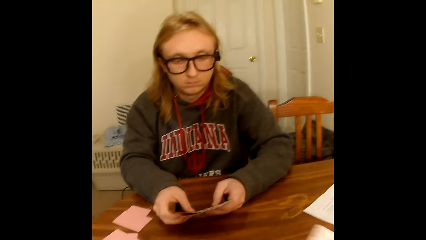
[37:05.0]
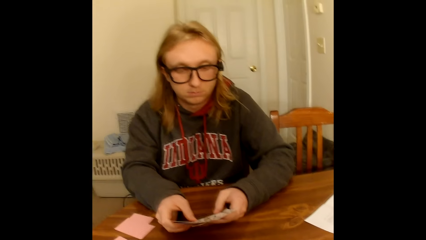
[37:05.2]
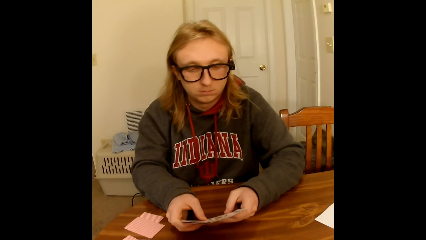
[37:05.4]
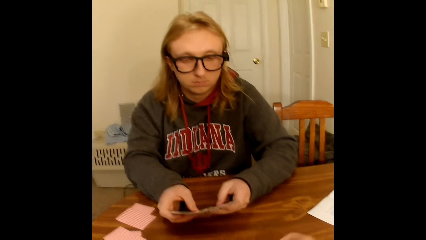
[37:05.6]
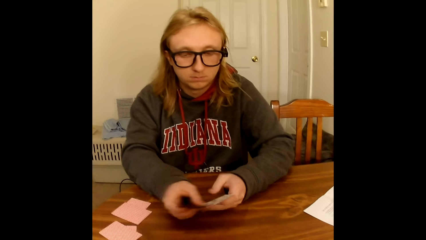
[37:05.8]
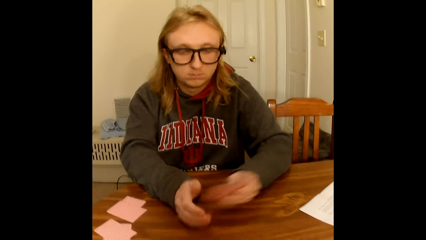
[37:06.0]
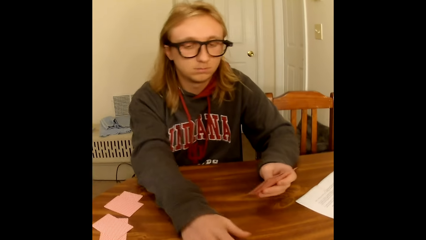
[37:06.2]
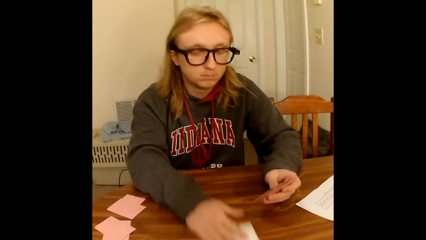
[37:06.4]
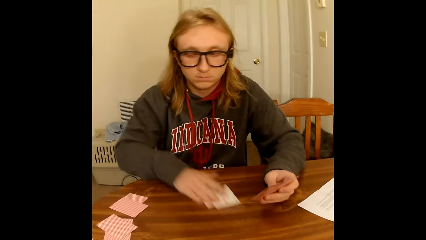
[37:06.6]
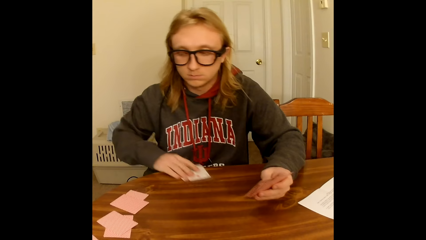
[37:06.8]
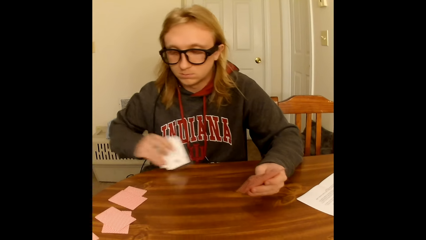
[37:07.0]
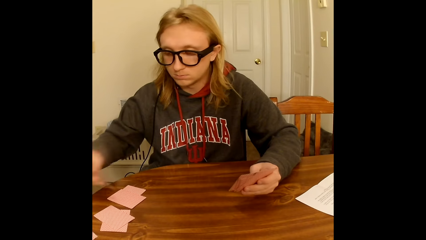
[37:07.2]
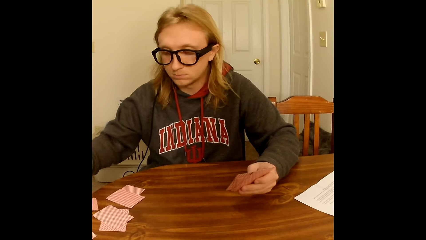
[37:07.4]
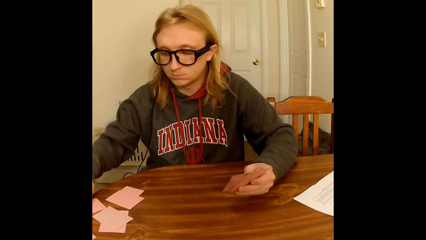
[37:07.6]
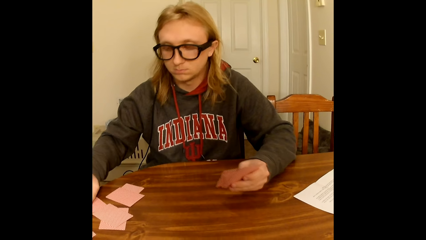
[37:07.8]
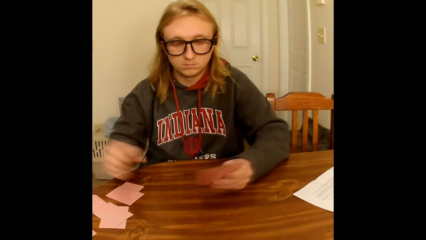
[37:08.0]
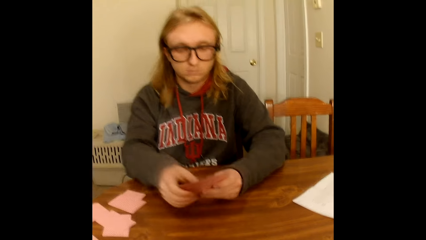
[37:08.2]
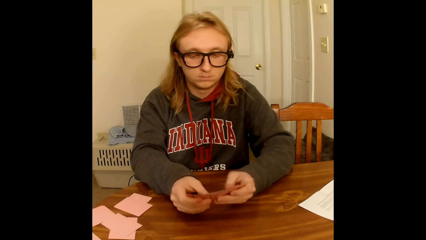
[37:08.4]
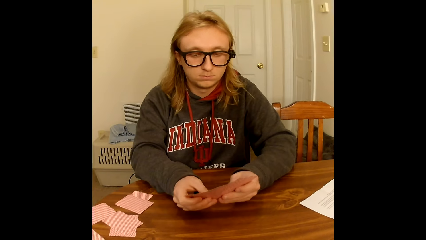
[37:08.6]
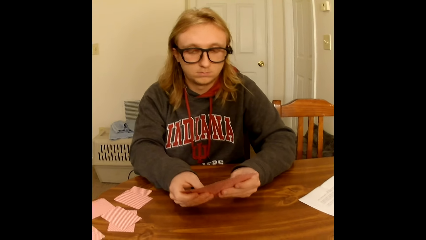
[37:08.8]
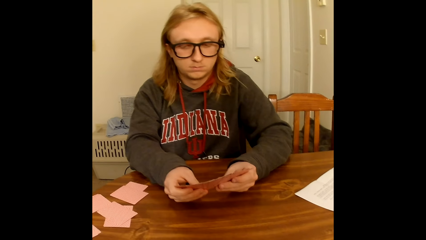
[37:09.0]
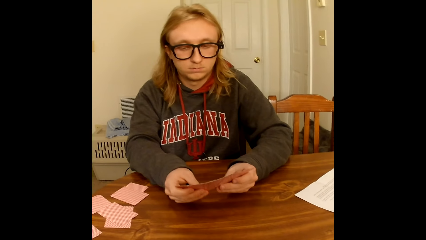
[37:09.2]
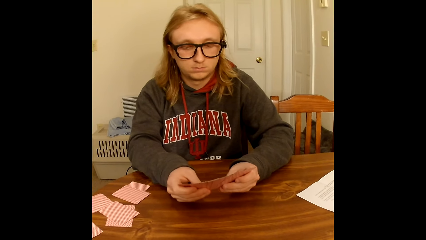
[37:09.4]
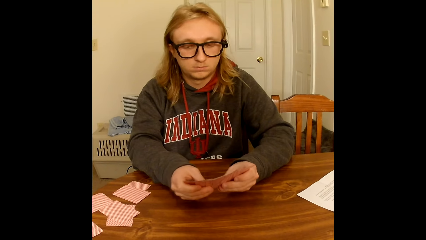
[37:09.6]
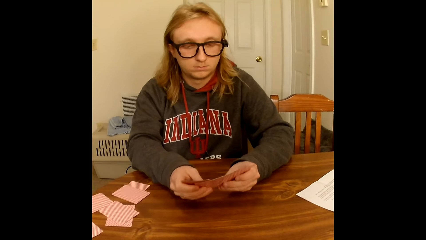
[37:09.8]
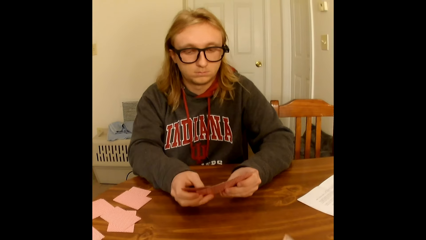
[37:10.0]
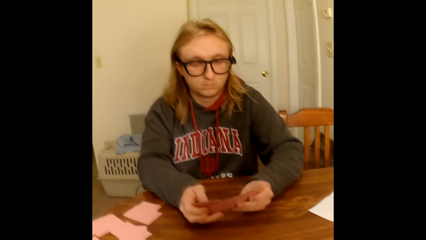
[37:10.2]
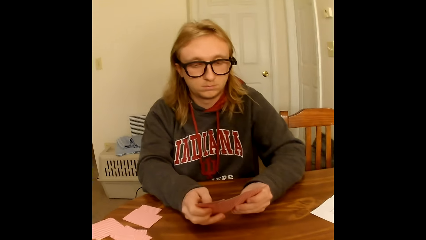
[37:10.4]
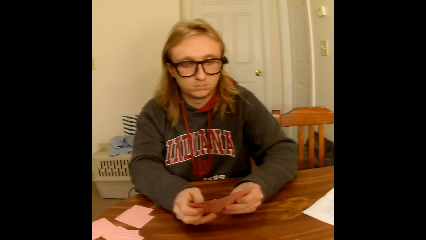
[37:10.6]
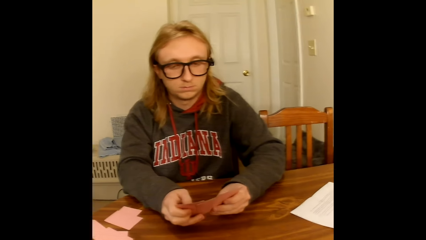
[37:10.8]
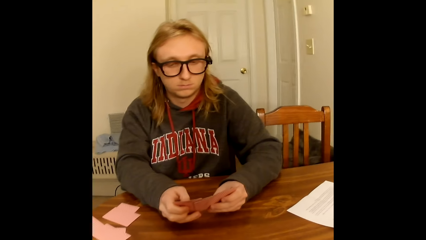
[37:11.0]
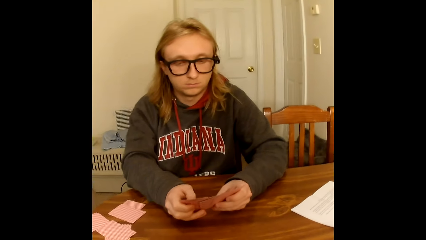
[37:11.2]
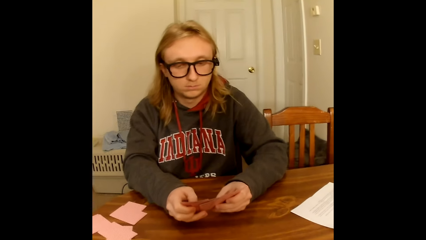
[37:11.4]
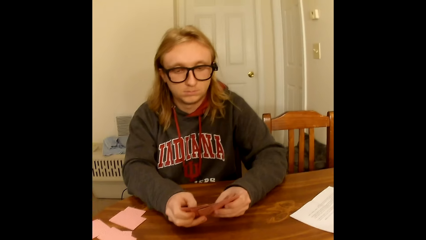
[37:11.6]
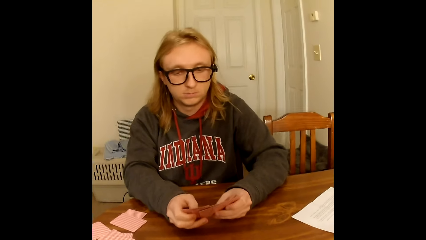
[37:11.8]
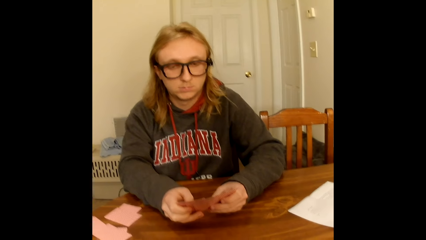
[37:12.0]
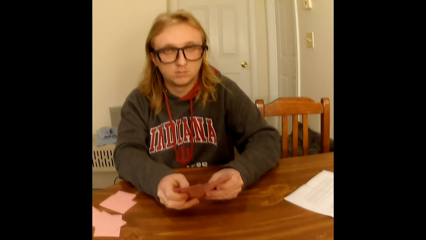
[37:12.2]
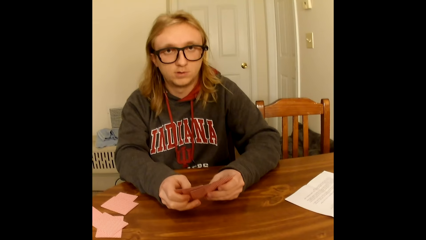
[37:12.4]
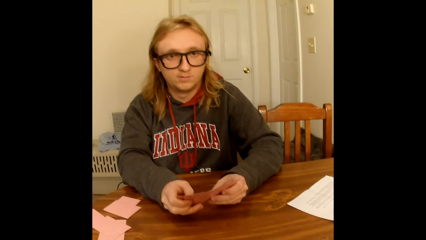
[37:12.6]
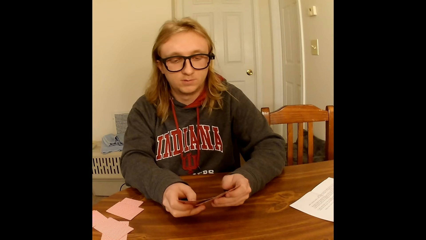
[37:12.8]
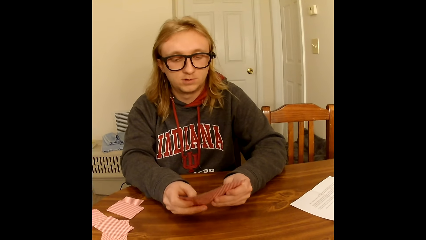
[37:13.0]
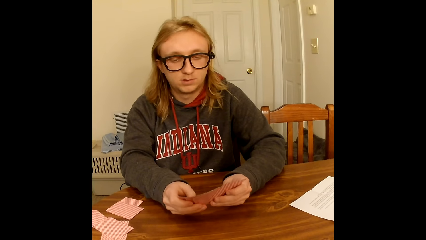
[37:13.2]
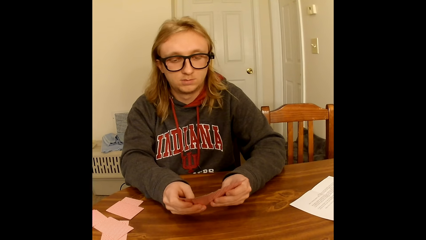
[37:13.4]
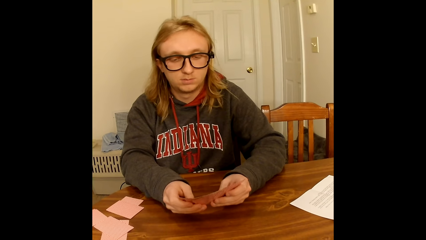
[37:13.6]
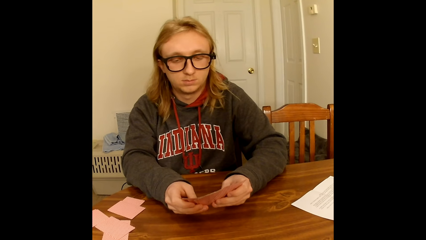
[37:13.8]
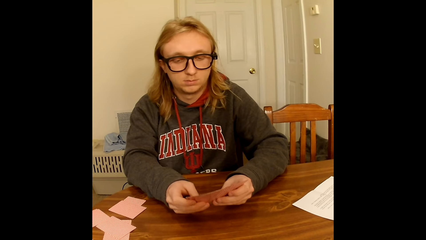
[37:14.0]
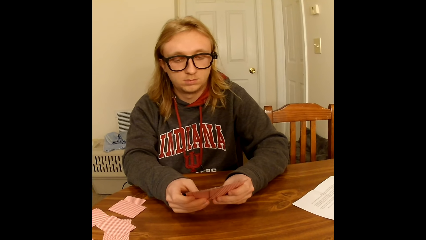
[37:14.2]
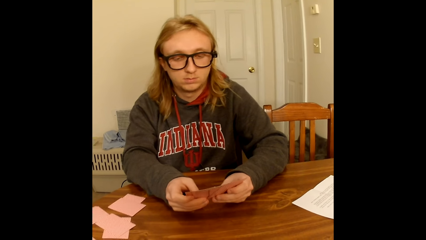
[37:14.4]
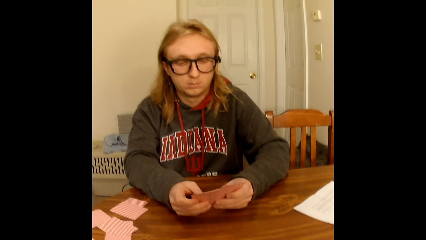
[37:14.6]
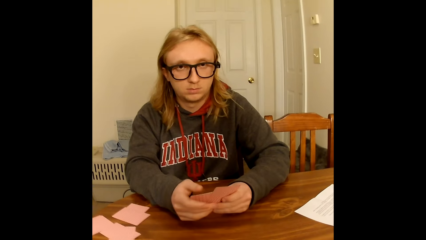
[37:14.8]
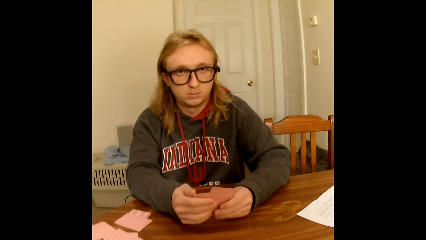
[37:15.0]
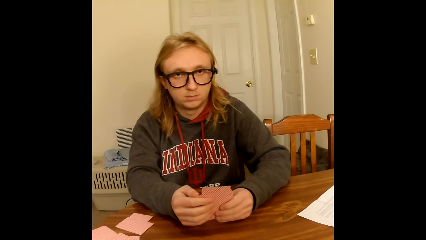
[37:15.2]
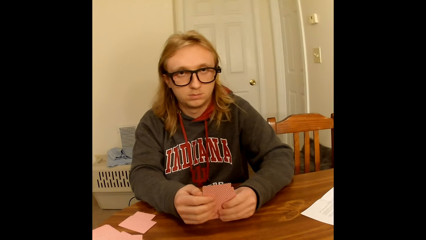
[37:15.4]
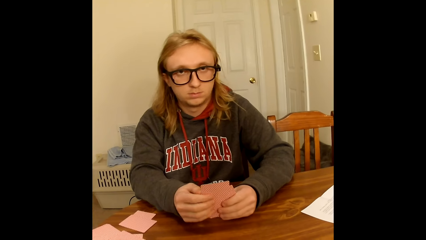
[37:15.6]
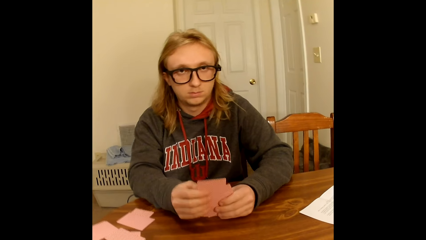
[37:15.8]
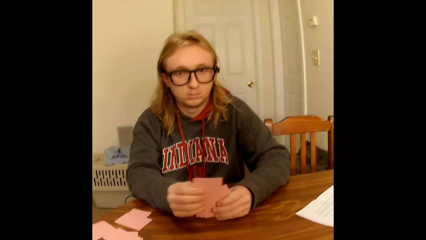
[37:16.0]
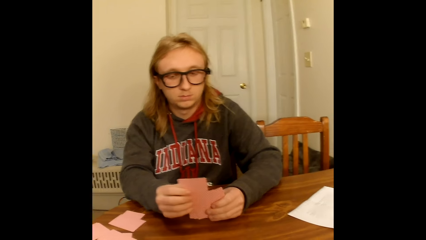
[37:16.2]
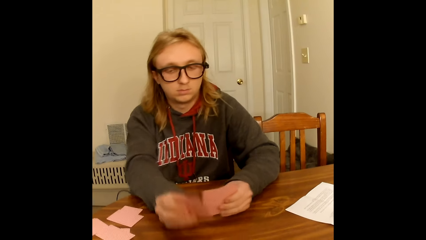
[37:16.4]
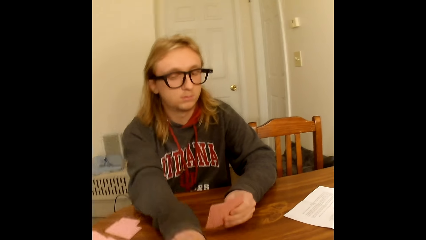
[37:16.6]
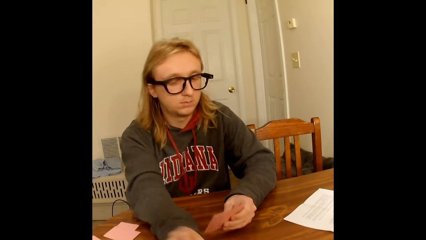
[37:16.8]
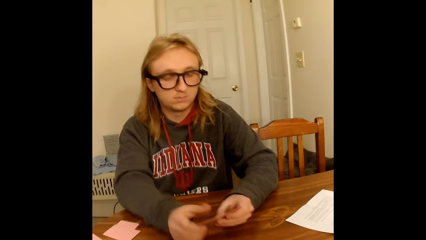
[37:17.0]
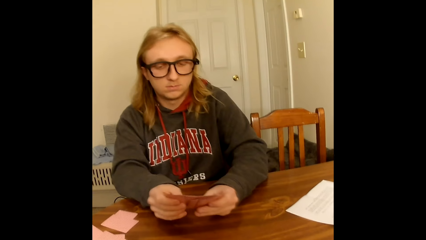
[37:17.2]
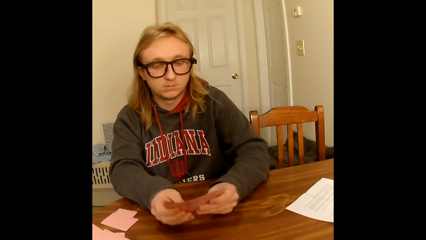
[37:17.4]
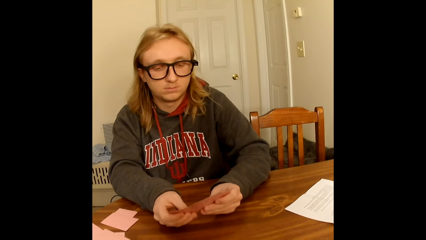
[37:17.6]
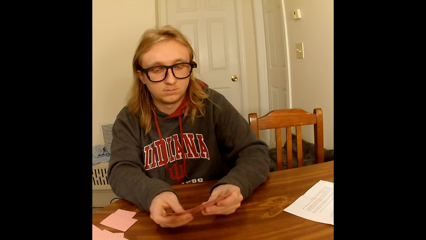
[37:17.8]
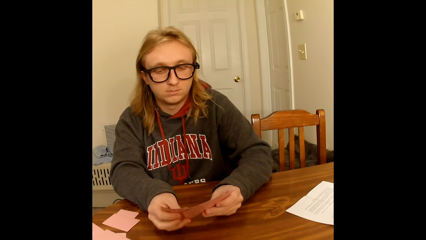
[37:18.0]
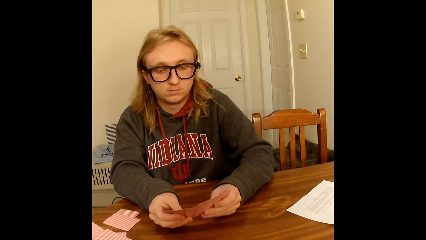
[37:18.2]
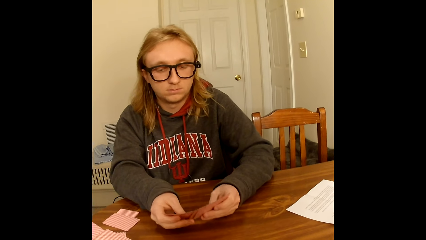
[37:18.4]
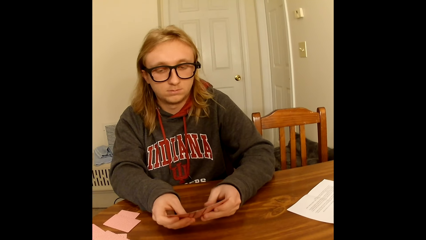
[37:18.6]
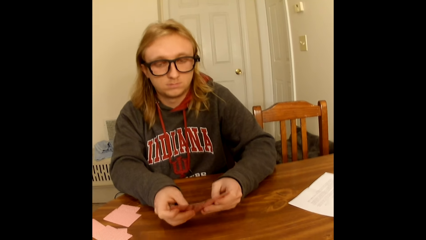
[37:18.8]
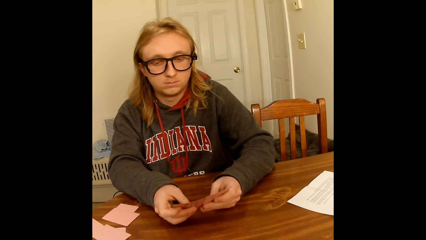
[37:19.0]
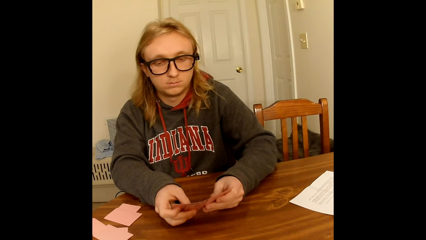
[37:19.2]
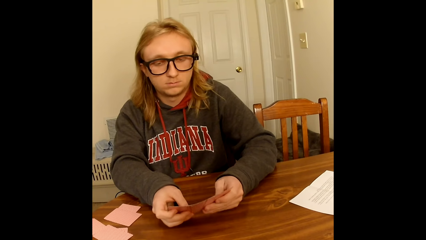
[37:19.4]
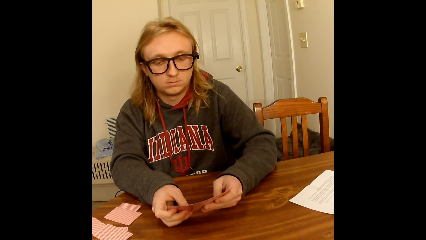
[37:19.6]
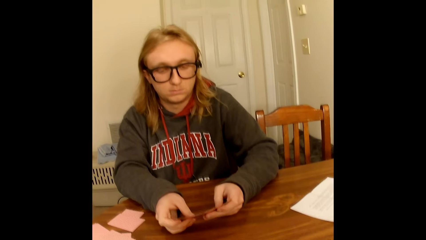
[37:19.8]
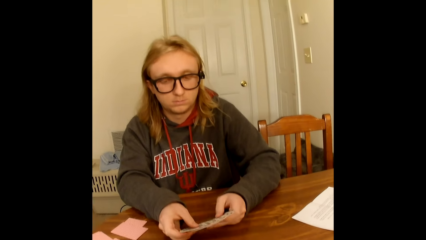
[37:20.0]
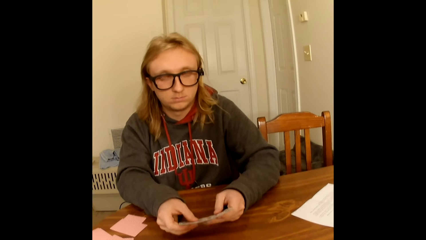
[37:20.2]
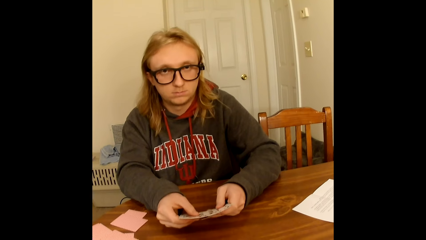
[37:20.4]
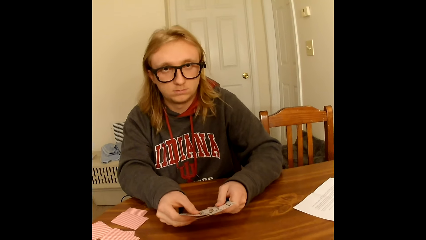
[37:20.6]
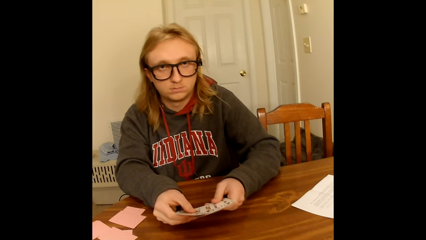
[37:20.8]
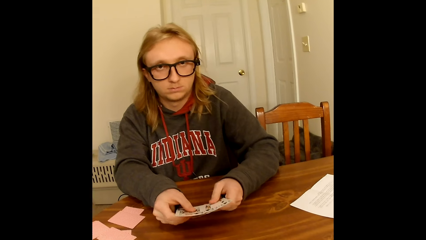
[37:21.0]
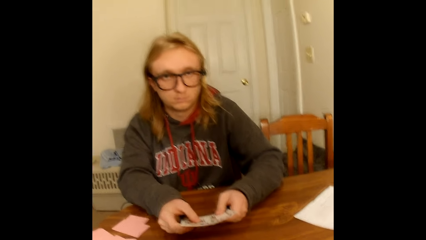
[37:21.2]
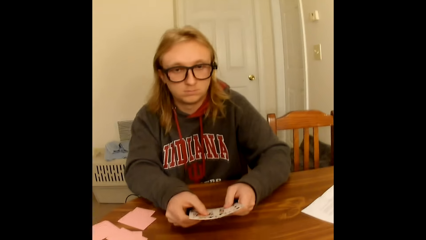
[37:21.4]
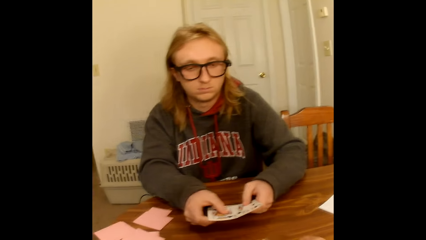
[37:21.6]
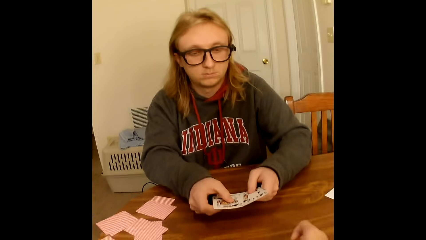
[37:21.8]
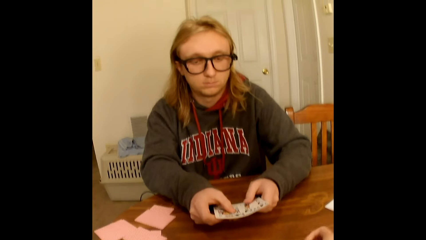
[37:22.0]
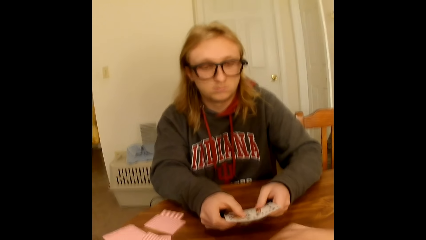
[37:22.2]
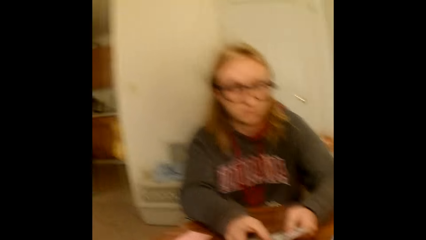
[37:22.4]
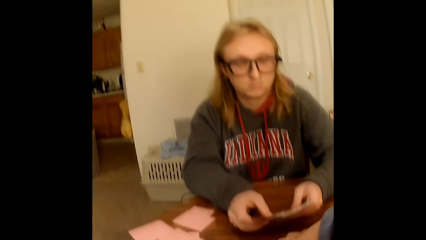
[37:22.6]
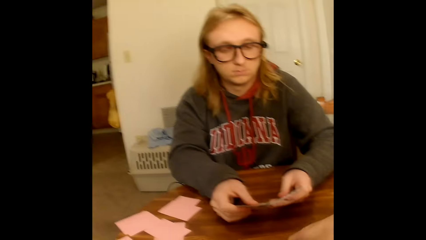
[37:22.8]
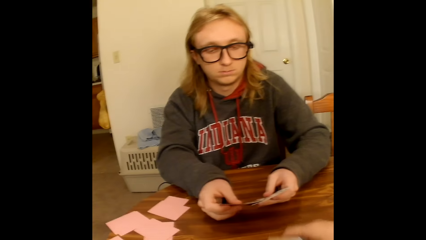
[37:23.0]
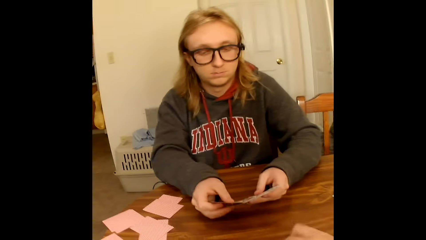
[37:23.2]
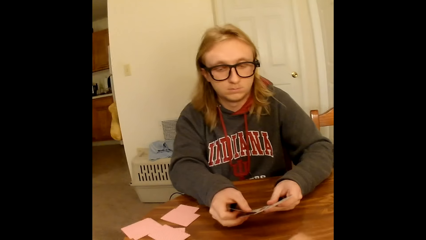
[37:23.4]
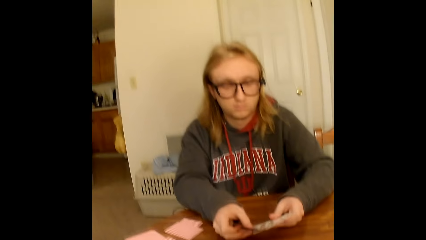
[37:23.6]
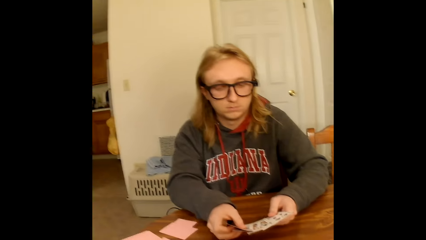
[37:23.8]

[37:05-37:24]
The camera wearer puts a card on the table. A man takes two face up playing cards from the table with his right hand and places the playing cards in his right hand face down on the table. The man holds playing cards face up to him with both hands, spreads the face up playing cards in both hands with both hands and looks through the cards in his hands. The man holds the playing cards face up to him with both hands. The camera wearer puts a card on the table. The man picks a playing card from the playing cards in his hands with his right hand and places the playing card in his right hand face up on the table. The man holds the playing cards face up to him with both hands, pulls cards on the table, spreads the face up playing cards in both hands with both hands and looks through the cards in his hands. The camera wearer takes face up playing cards from the table with her right hand. She puts a card on the table.
